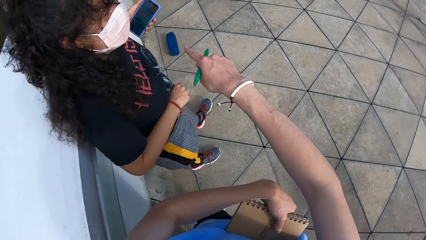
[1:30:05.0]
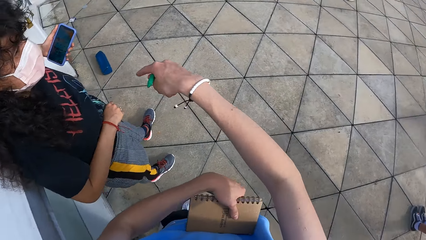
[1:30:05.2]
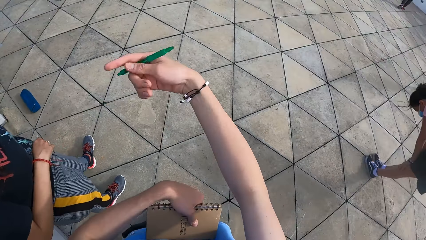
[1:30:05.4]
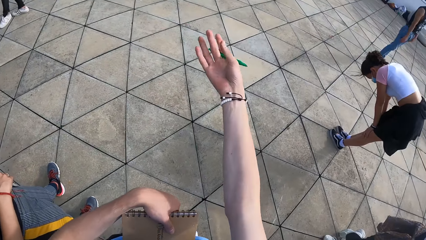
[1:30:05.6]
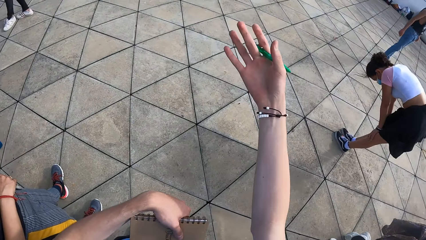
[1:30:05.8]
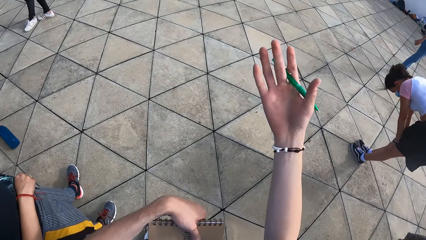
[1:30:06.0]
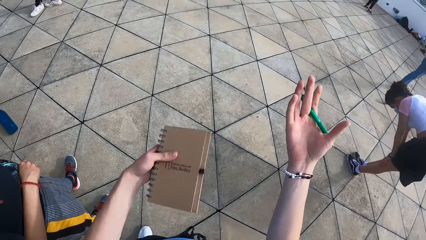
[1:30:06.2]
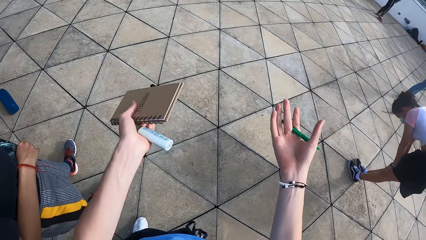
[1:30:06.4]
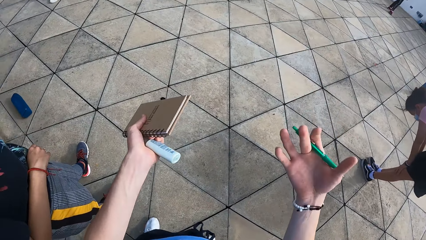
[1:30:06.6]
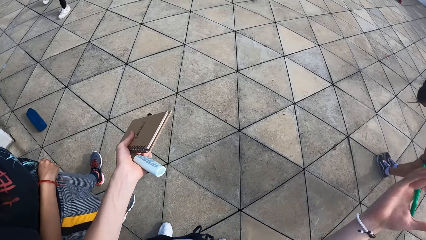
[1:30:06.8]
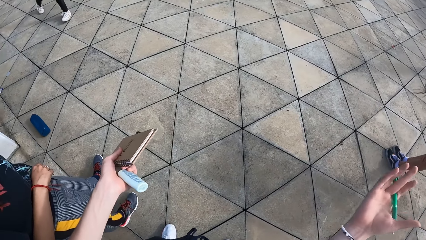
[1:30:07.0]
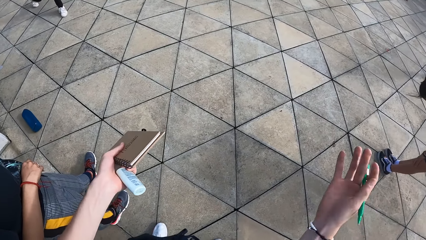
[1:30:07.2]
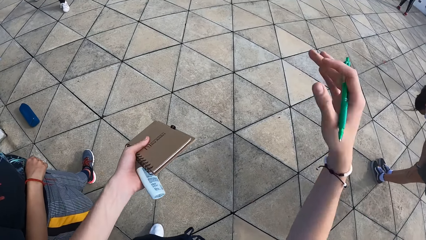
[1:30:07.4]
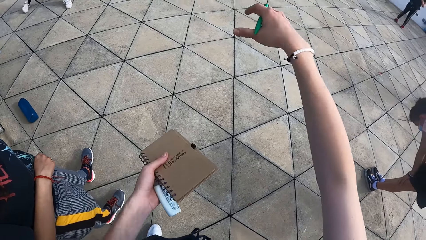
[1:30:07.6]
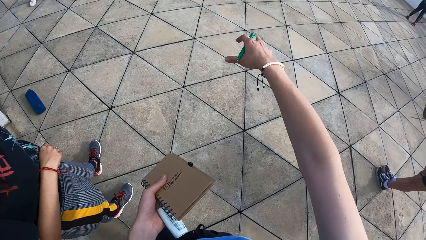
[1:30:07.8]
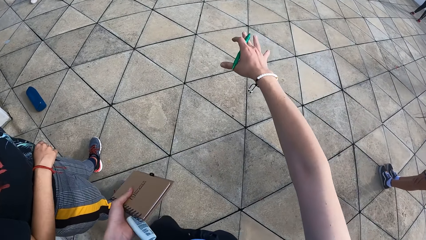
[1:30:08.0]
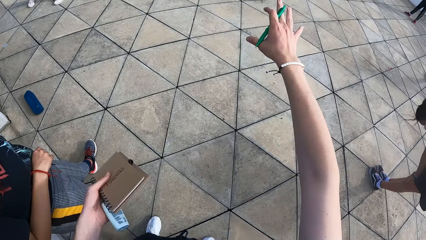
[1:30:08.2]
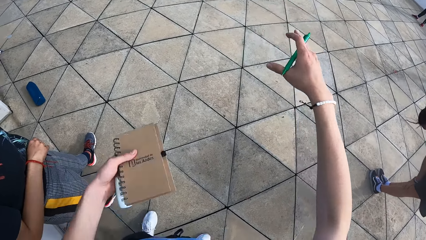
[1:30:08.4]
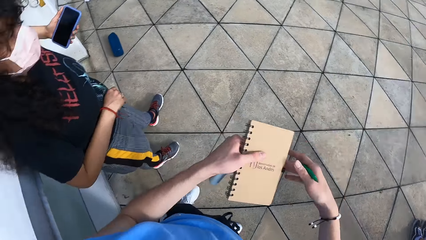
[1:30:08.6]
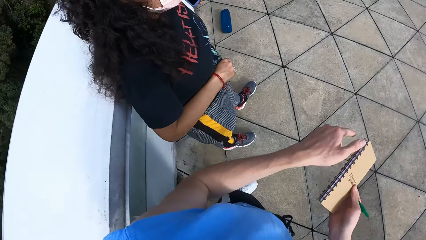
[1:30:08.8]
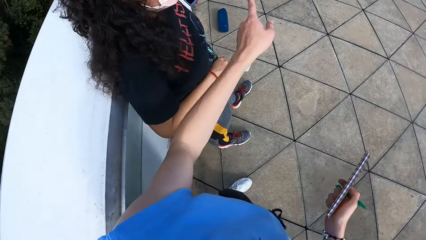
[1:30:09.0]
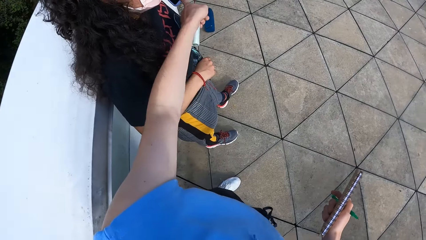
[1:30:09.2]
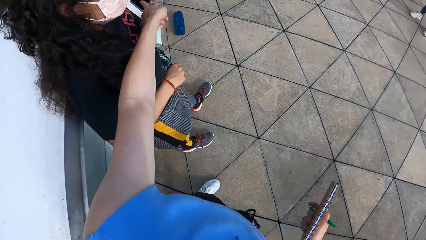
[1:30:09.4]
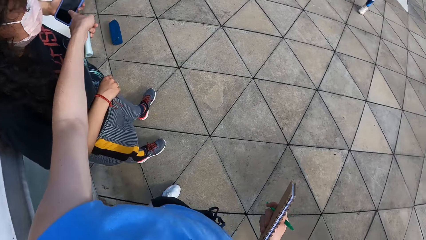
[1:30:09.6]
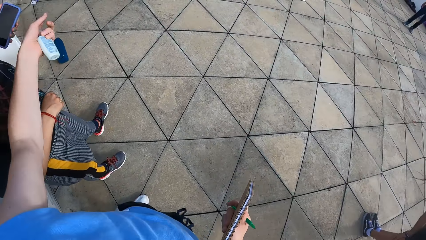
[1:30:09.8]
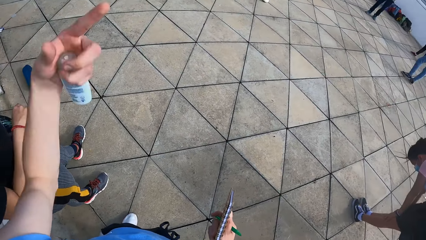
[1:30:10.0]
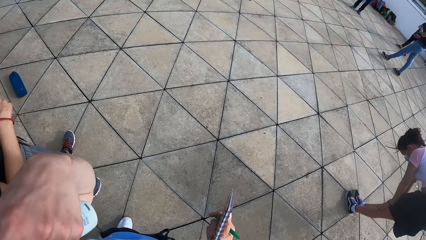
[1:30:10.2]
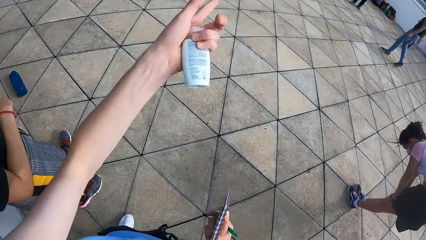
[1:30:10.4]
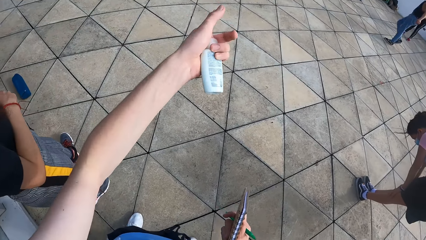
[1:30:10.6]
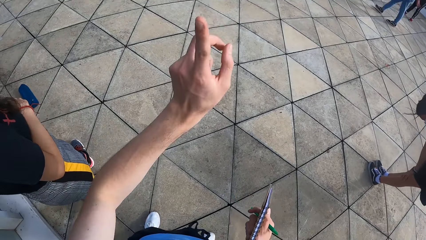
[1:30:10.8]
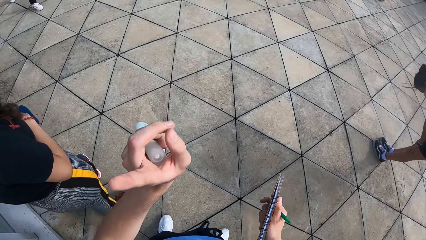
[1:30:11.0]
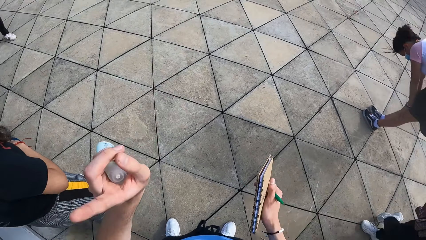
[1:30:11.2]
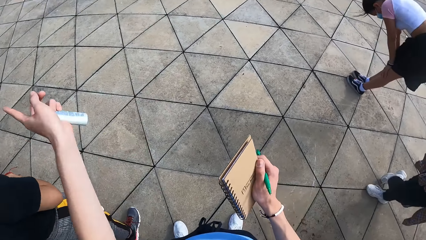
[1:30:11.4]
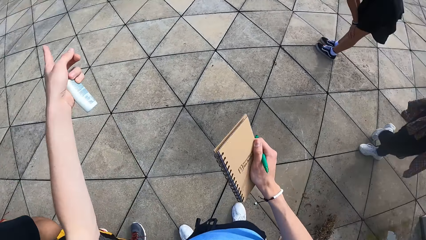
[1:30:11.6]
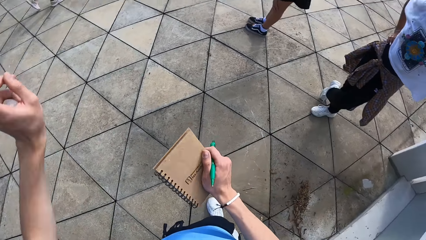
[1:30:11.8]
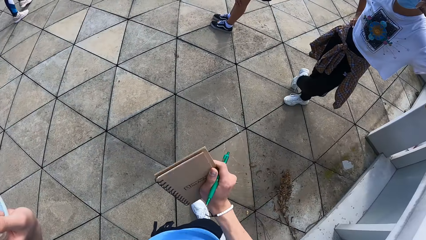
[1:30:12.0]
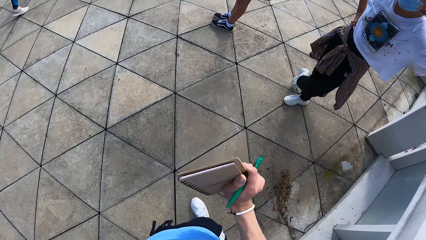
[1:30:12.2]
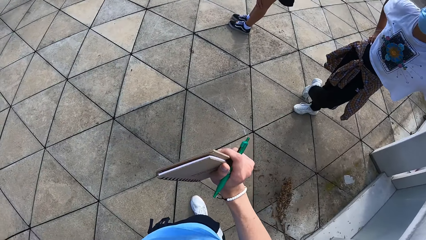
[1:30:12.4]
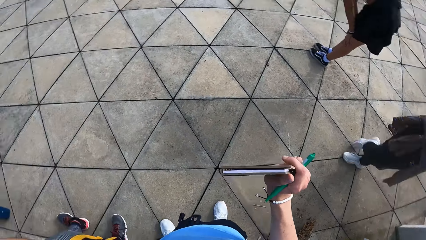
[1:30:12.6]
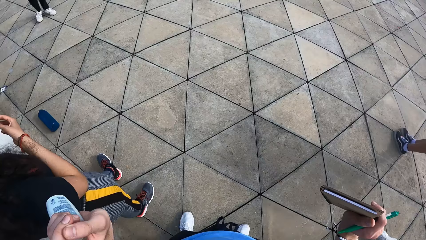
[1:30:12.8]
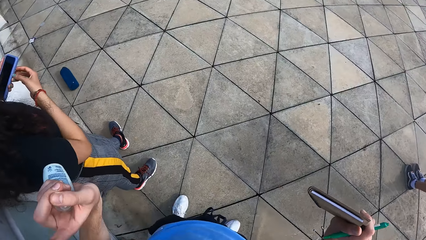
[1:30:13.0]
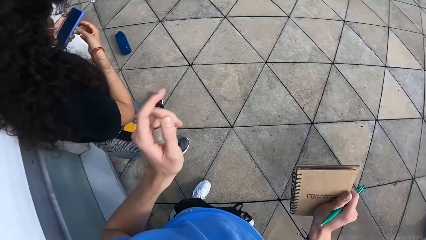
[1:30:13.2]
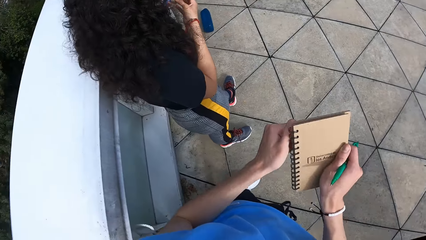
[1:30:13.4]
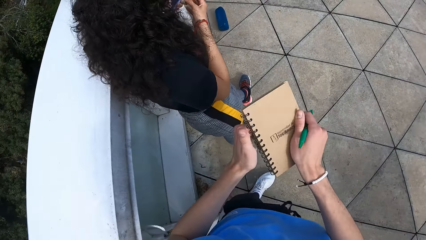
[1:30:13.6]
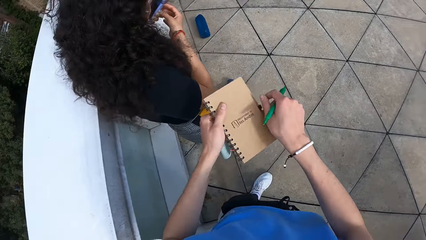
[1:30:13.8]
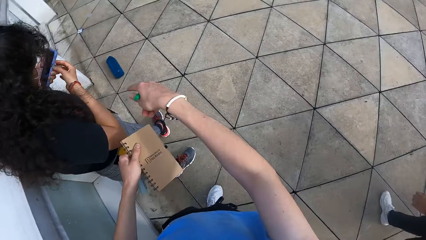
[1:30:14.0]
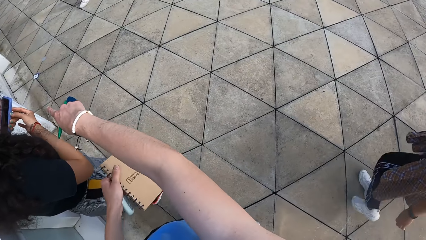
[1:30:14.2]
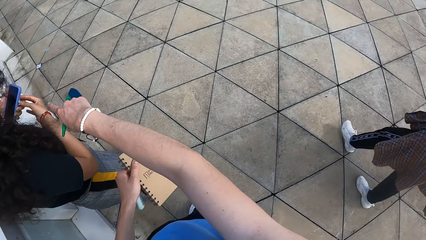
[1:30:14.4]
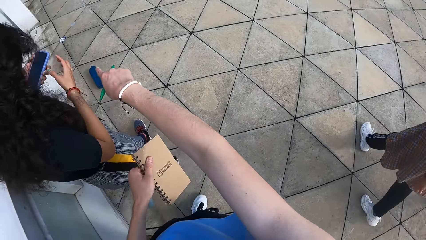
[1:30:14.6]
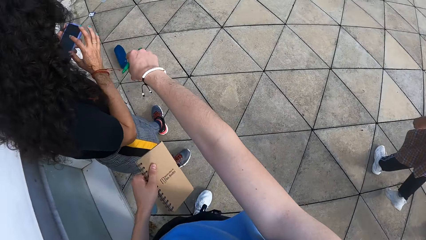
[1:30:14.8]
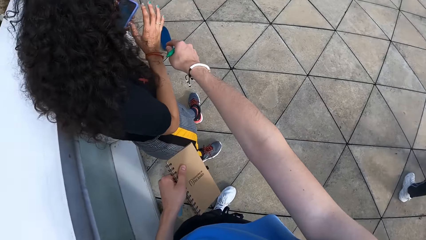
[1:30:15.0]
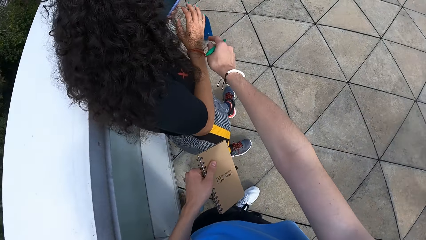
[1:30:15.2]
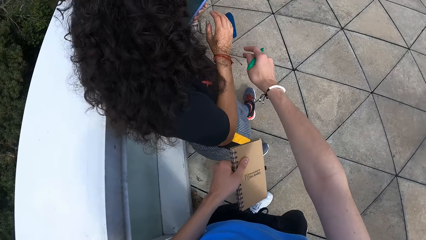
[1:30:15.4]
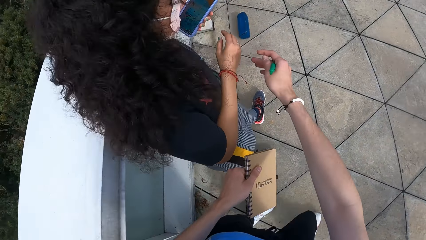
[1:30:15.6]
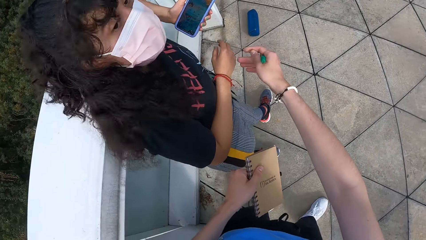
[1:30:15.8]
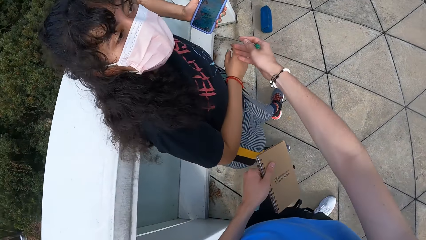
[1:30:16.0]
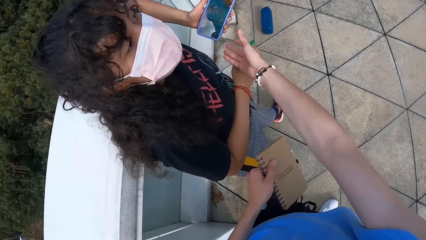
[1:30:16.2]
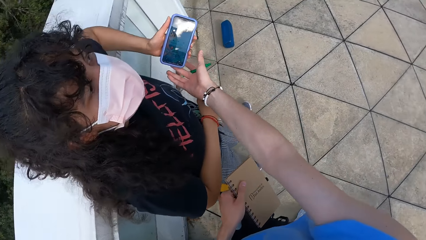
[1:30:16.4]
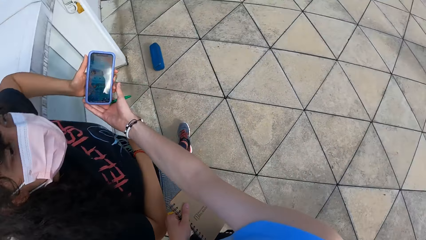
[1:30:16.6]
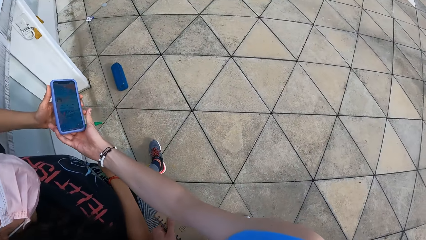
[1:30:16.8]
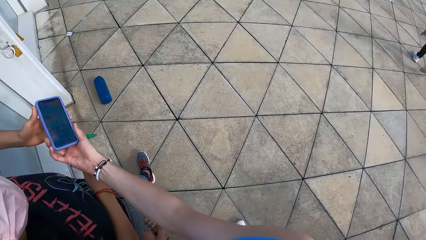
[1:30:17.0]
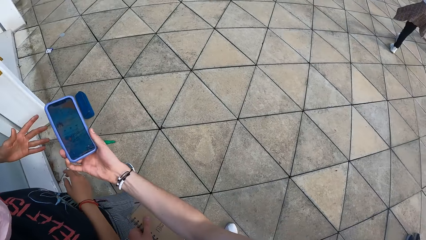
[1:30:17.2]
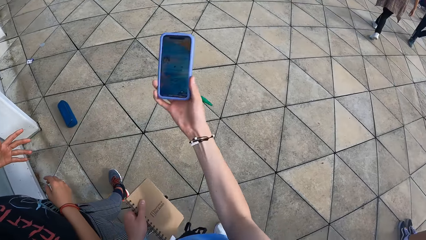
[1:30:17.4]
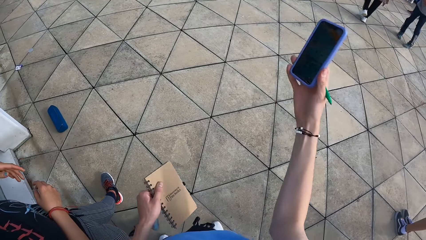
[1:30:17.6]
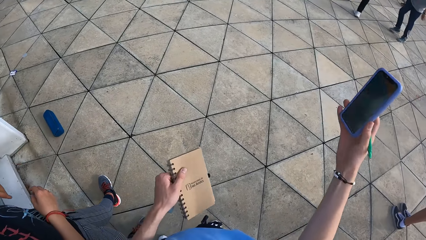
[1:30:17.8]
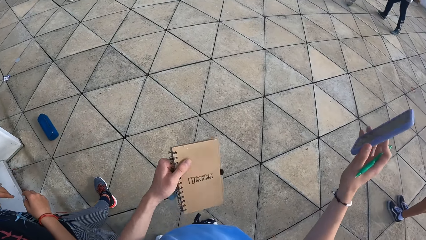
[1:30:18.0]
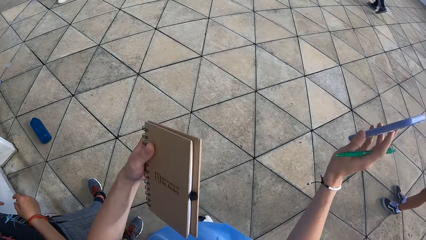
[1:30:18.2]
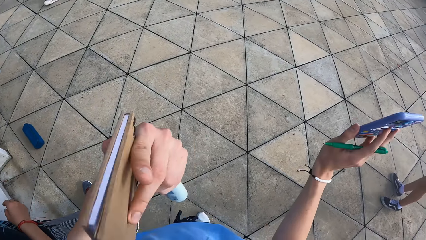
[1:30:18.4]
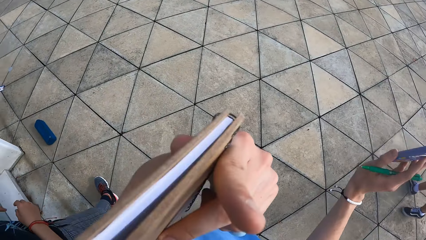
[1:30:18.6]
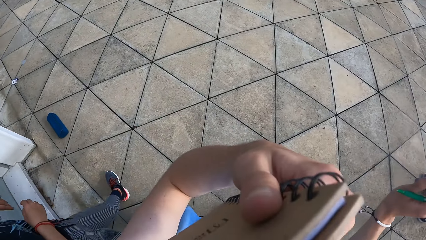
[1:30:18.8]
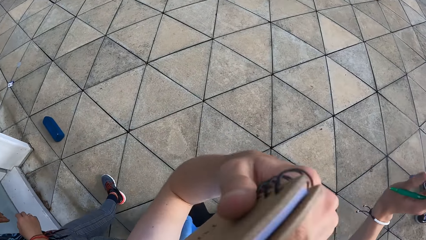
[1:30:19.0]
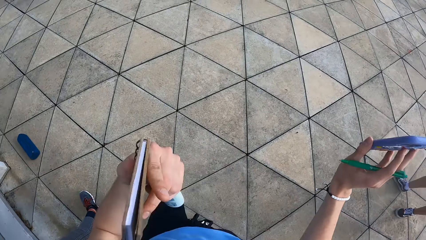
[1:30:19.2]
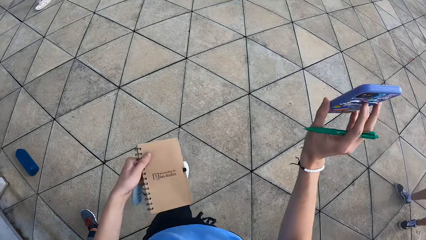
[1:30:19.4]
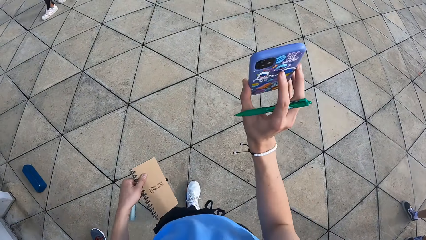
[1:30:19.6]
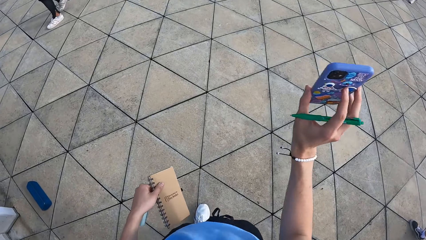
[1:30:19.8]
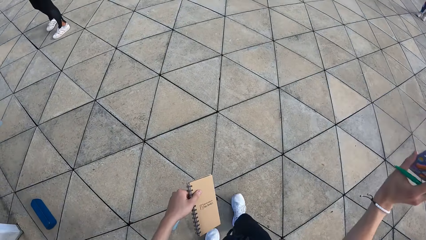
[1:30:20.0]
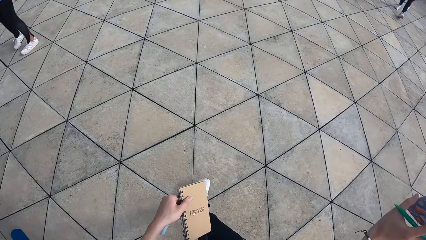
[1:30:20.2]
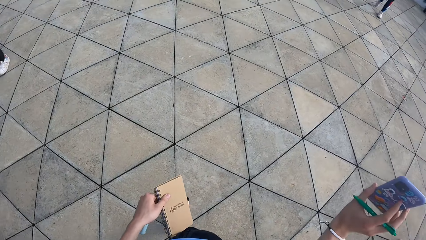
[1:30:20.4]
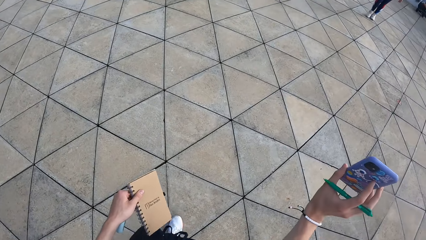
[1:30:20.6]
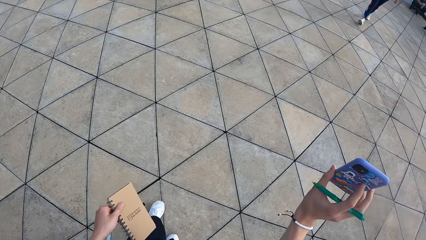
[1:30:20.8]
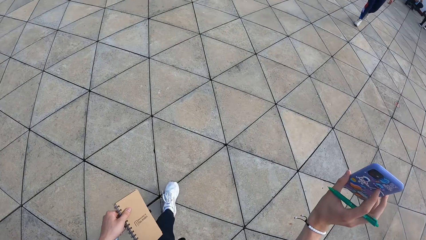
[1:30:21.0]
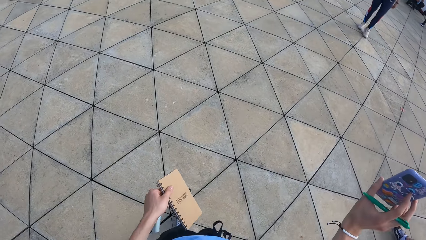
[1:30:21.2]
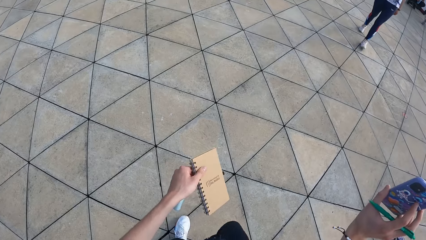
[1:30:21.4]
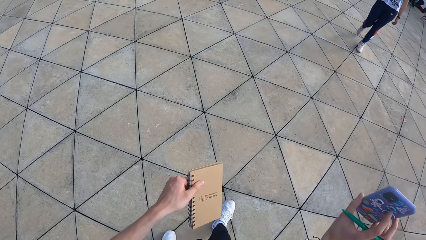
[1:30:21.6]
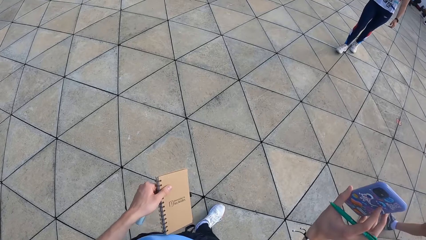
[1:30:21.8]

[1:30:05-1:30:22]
The camera wearer holds the book on his waist. He gestures using his right hand. He gestures using both hands. He passes the book to his right hand. He gestures using his left hand. He touches the phone with his left hand. He holds the book using both hands. He removes his left hand from the book. He gestures using his right hand. He takes the phone from the left hand of a woman with his right hand. He walks on the floor.
